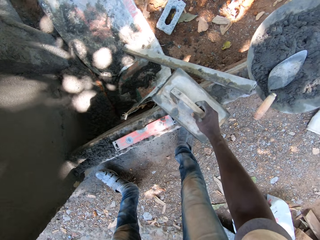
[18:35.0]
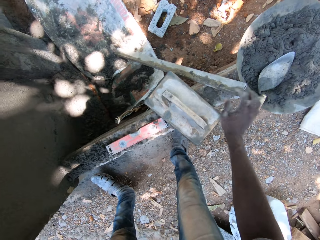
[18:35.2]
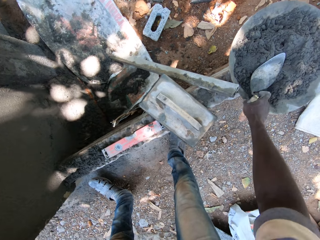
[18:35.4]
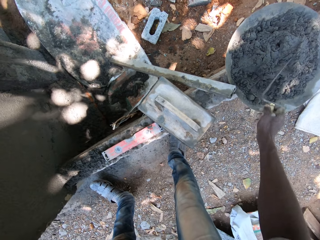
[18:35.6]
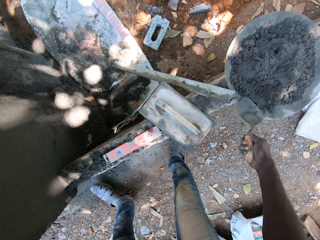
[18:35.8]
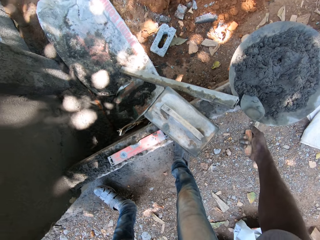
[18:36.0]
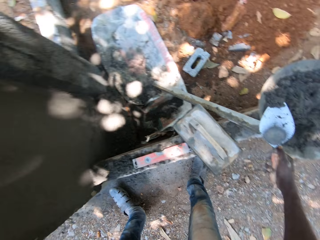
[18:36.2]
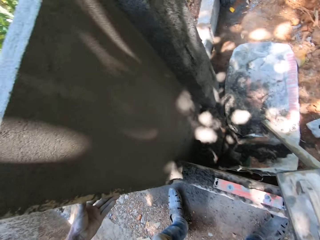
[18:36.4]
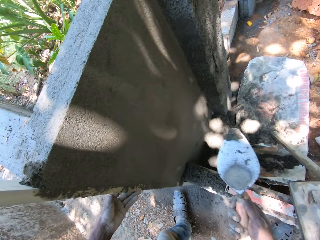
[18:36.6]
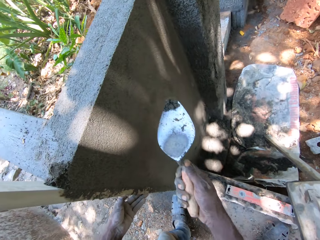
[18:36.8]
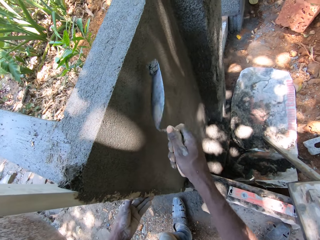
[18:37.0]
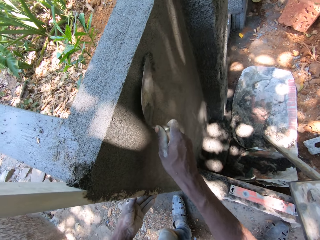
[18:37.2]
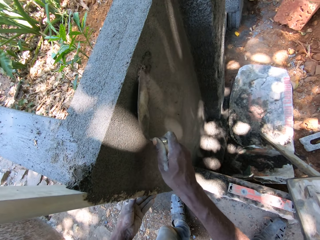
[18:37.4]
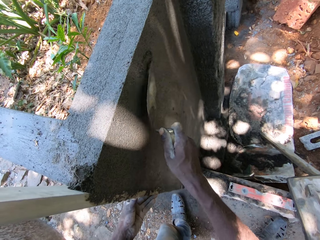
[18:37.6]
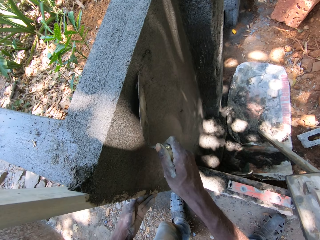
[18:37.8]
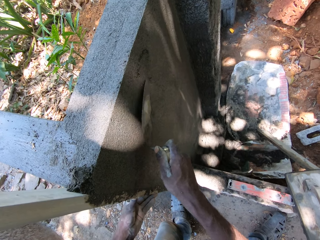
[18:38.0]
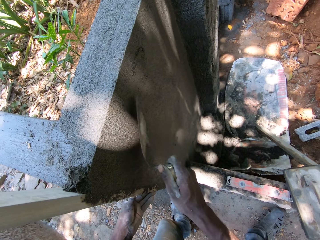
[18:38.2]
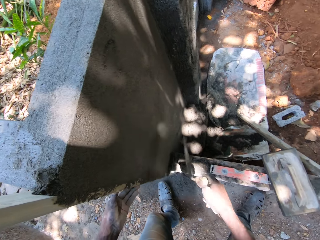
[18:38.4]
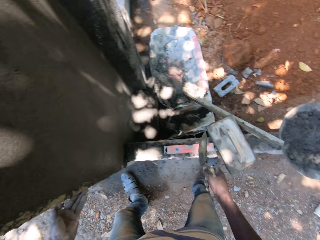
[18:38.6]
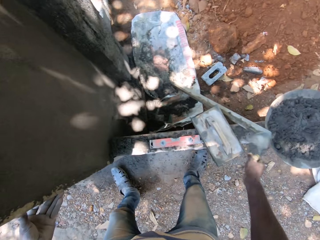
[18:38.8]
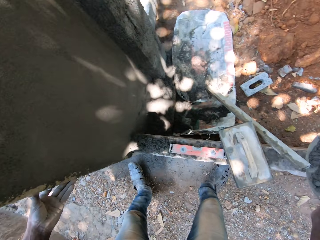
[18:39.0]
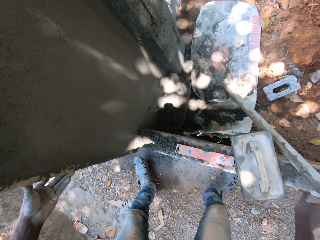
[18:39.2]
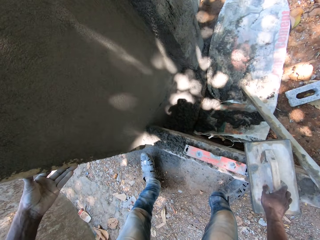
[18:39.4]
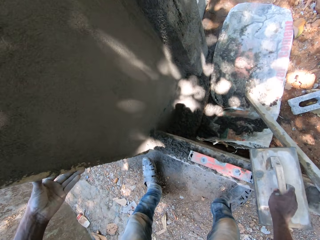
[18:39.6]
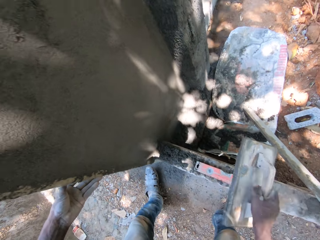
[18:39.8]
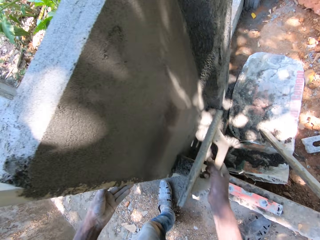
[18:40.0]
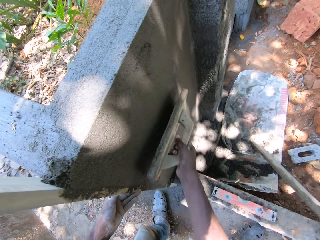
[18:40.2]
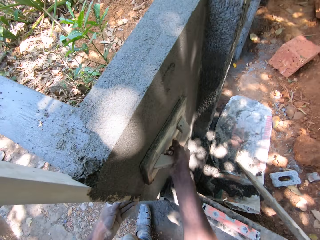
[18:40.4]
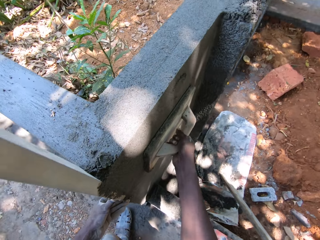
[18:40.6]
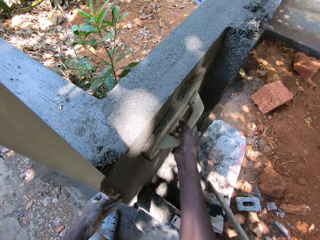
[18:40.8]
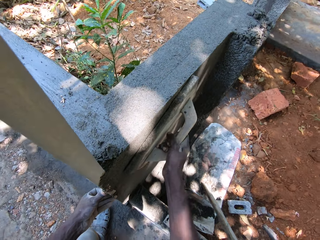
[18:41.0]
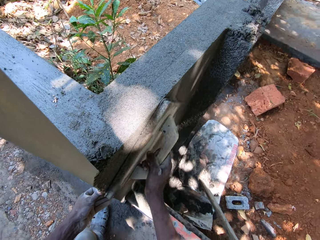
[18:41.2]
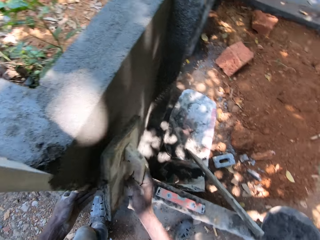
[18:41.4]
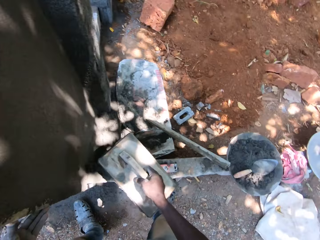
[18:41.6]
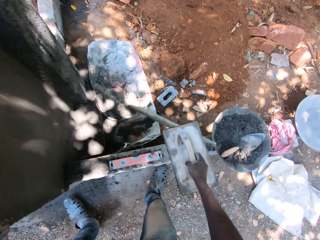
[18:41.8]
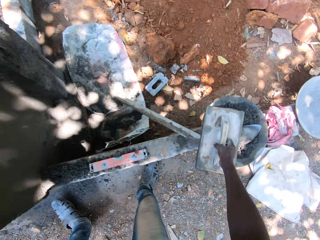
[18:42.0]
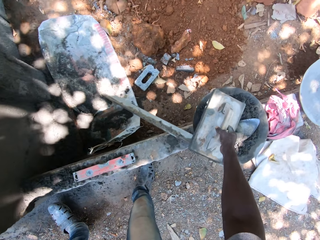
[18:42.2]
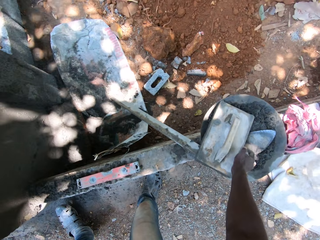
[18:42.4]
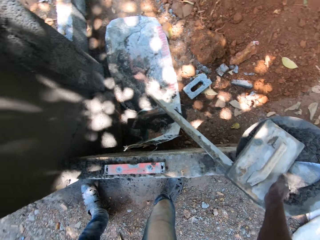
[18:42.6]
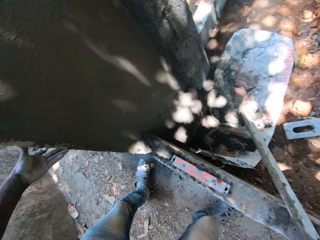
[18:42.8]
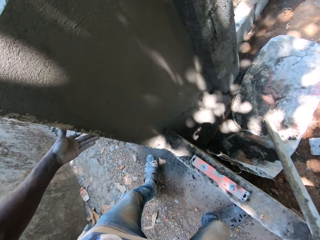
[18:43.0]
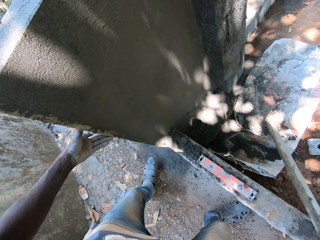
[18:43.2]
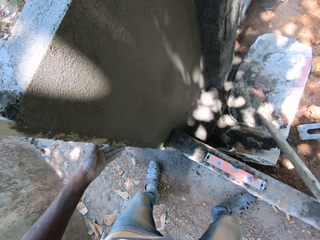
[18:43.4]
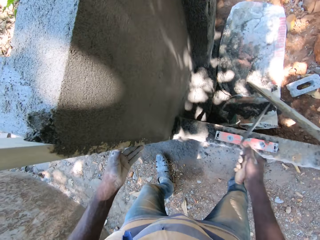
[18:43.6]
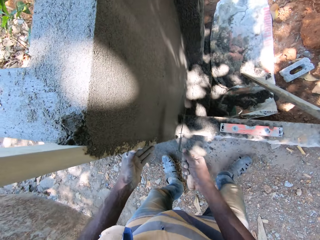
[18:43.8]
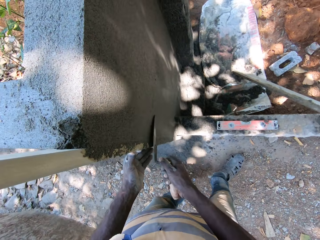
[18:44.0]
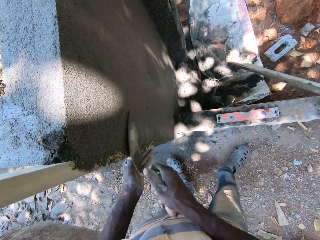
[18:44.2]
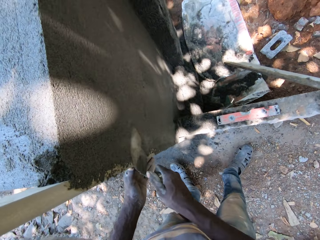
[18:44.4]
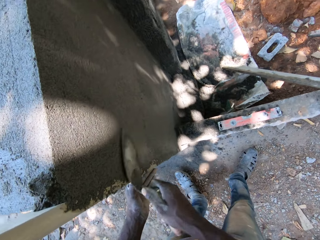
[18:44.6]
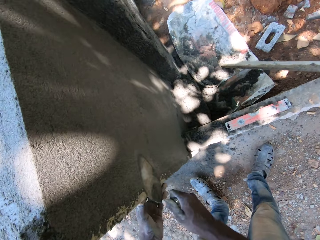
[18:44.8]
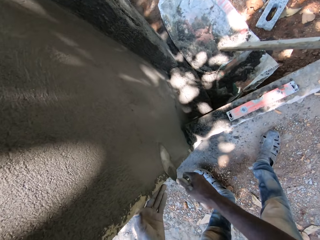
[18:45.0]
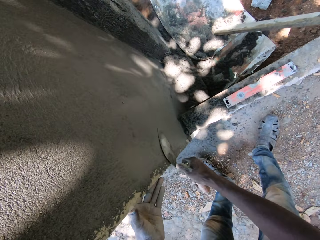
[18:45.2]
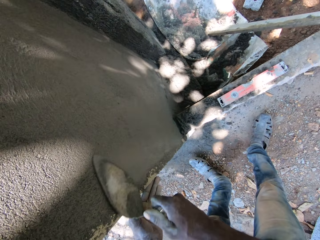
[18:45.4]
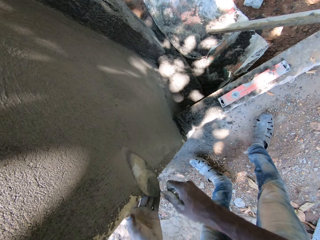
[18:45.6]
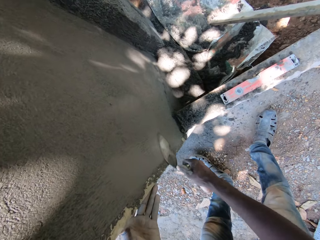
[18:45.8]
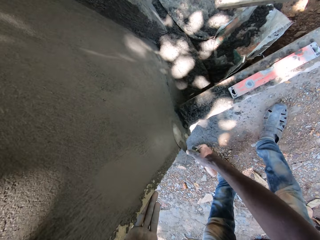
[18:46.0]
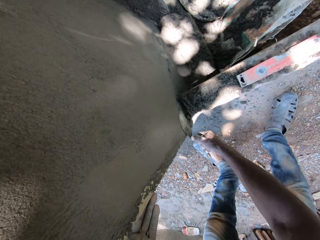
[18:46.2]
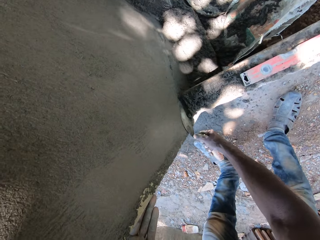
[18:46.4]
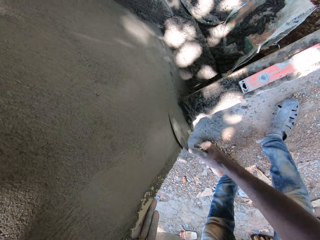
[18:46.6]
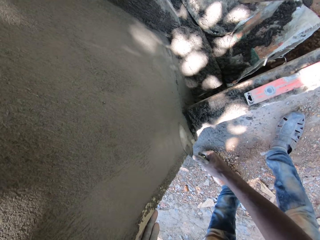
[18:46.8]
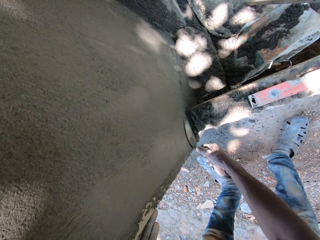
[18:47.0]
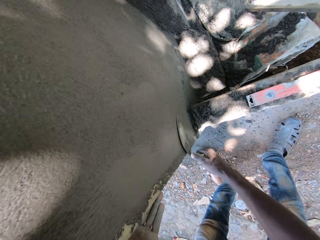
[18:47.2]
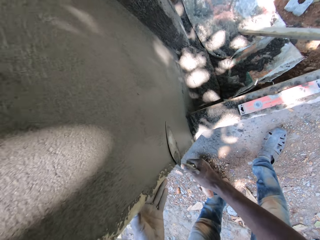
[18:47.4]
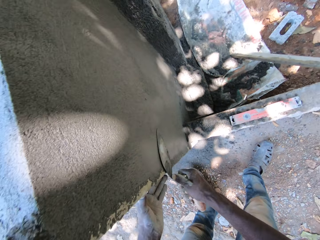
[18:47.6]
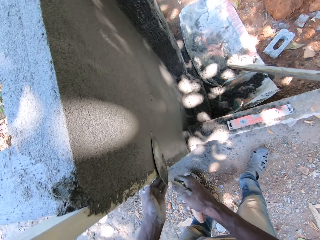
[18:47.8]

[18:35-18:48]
The camera wearer picks up the brick trowel from the pan of plaster mixtures on the pavement with his right hand. He takes plaster mixtures from the pan of plaster mixtures on the pavement with the trowel in his right hand. He applies the plaster mixtures in the trowel on the fence with his right hand. He drops the trowel in the pan of plaster mixtures on the pavement with his right hand. He picks up the wooden trowel from the pavement with his right hand. He smoothens the fence plaster with the wooden trowel in his hands. He drops the wooden trowel in his right hand on the pavement. He picks up the trowel from the pan of plaster mixtures with his right hand. He plasters the fence with the trowel in his right hand.

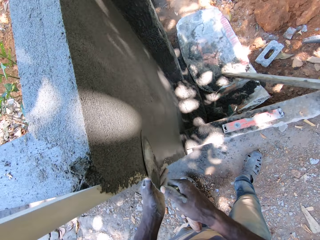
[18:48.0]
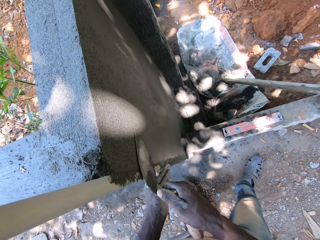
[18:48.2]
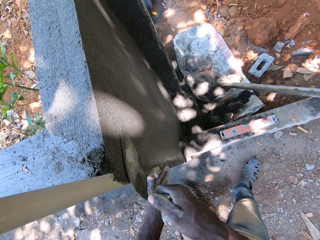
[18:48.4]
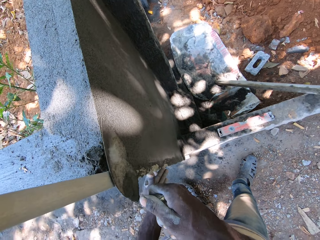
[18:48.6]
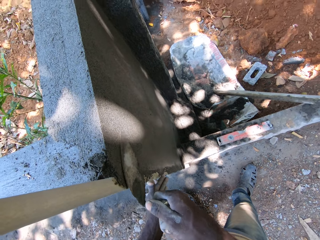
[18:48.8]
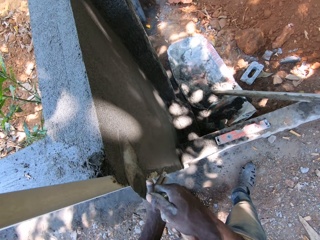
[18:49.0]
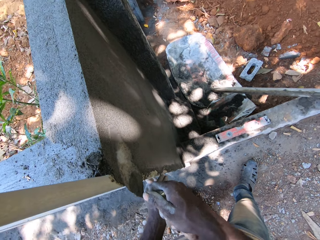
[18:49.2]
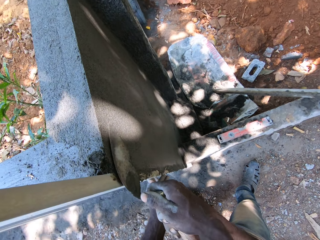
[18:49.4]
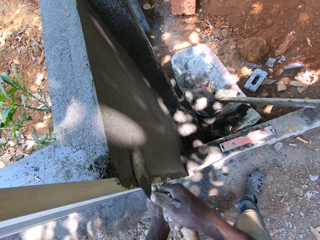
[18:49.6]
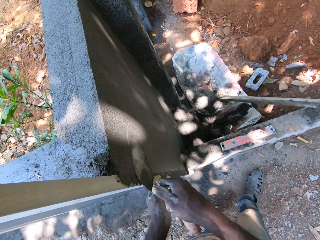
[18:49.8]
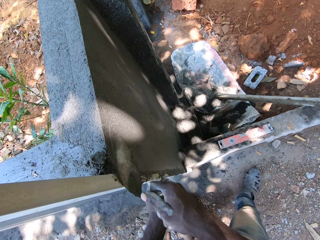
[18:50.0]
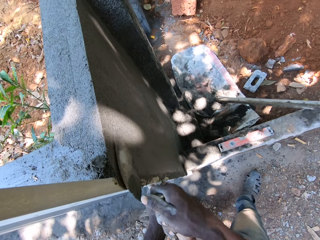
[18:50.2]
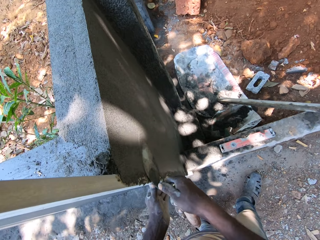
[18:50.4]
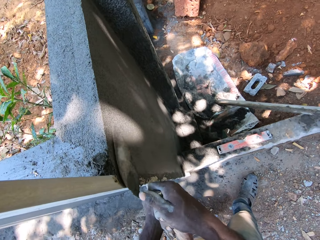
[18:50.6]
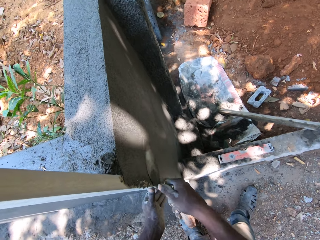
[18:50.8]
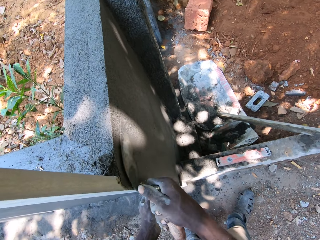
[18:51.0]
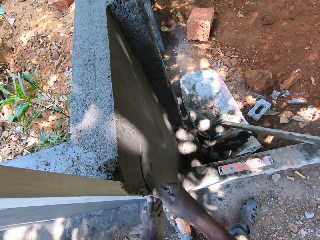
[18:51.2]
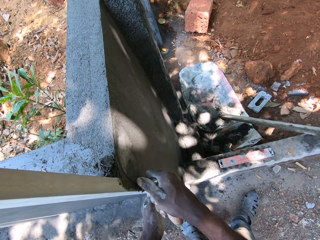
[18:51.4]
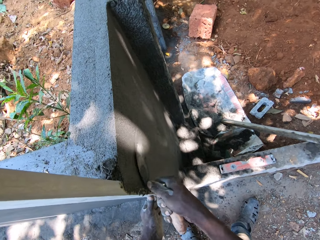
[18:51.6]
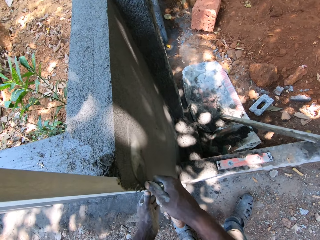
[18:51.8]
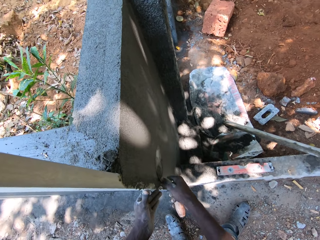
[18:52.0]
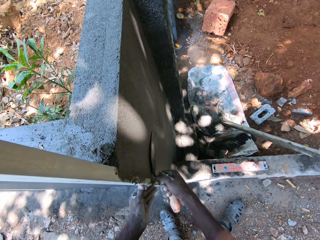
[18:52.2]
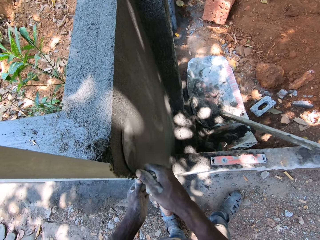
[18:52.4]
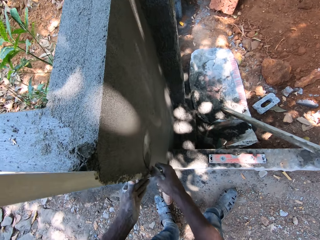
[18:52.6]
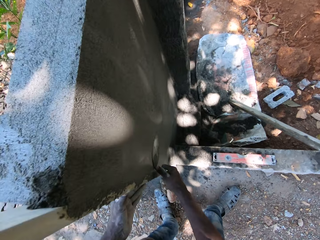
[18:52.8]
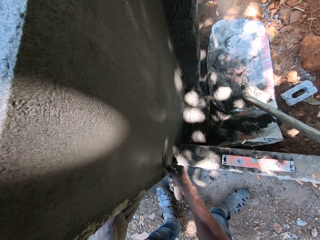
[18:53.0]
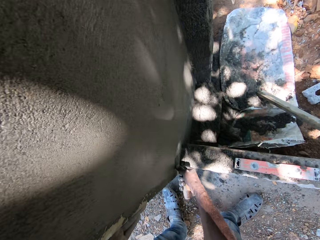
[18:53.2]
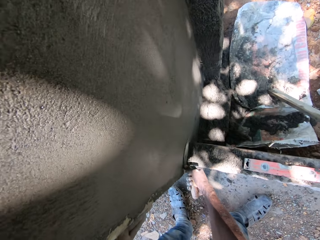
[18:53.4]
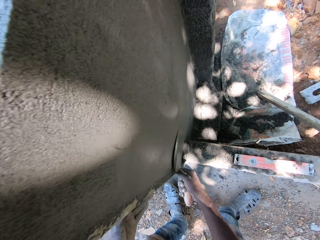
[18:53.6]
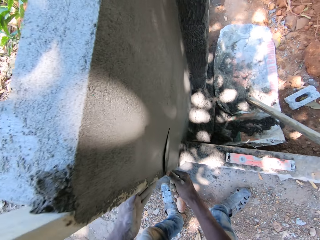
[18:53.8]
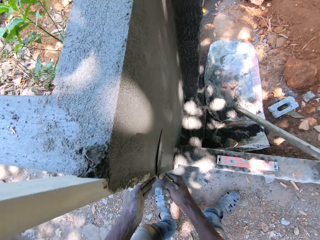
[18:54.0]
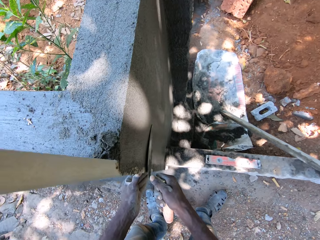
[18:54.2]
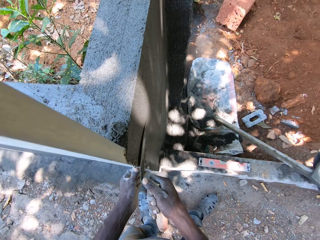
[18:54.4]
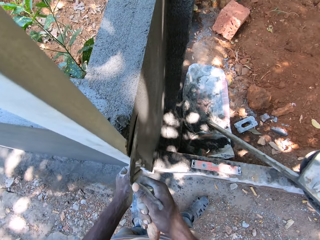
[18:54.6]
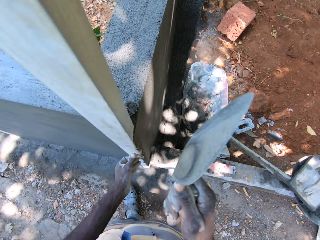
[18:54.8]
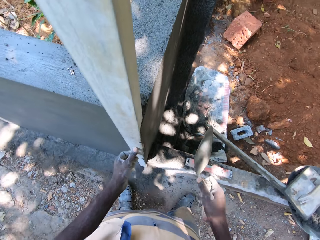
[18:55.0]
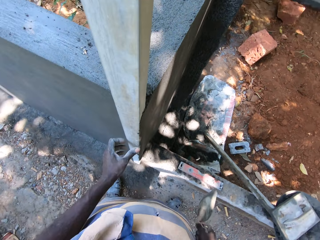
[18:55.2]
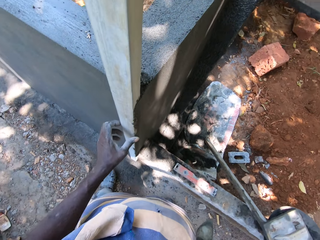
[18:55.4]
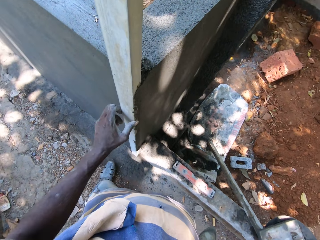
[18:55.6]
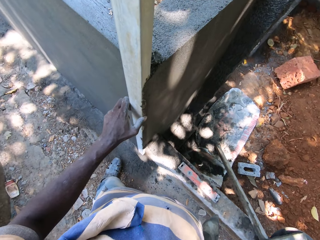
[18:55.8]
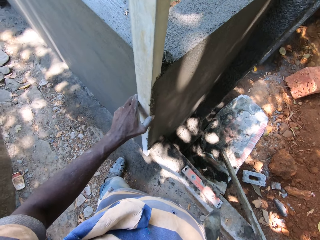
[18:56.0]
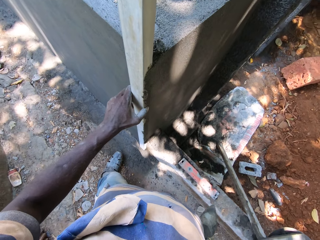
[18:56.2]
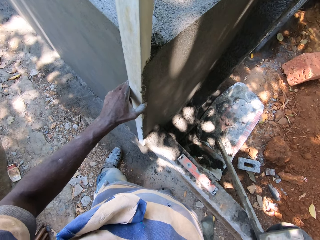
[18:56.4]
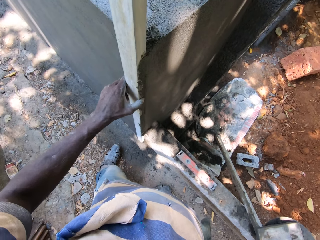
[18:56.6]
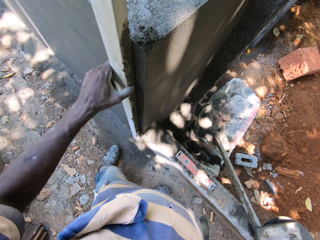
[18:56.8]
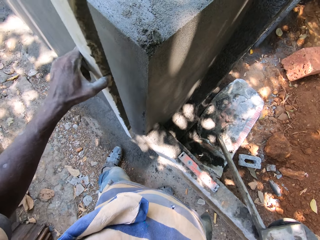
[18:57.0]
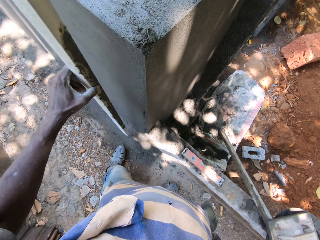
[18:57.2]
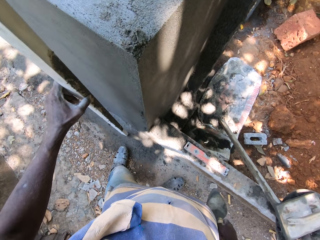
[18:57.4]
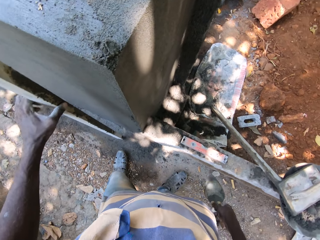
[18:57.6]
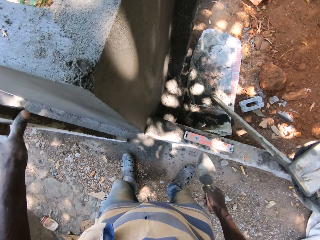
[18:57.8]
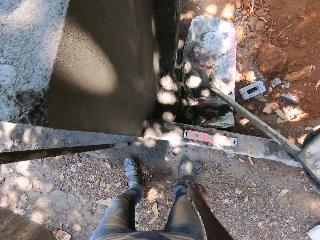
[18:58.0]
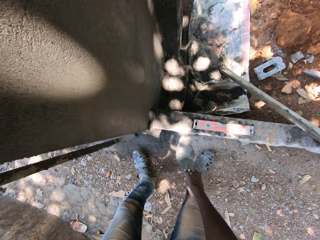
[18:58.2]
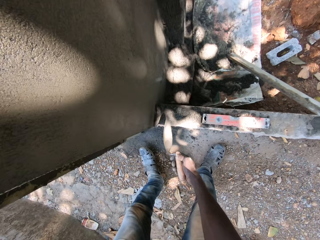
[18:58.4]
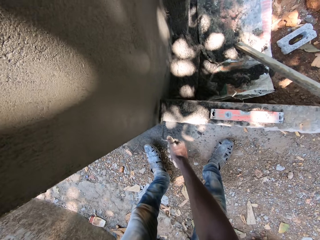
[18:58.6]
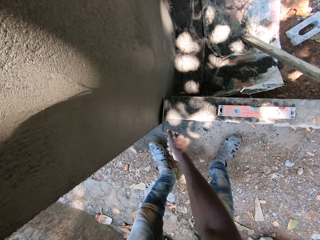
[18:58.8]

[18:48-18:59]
The camera wearer stops to plaster the wall. He removes a wood in his left hand from the fence corner.
